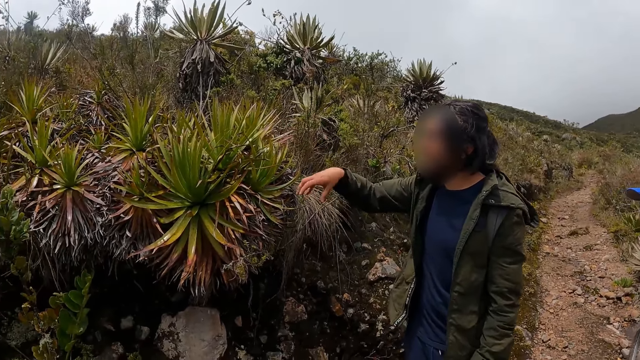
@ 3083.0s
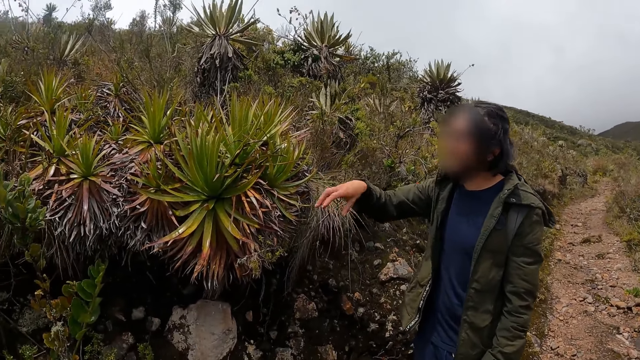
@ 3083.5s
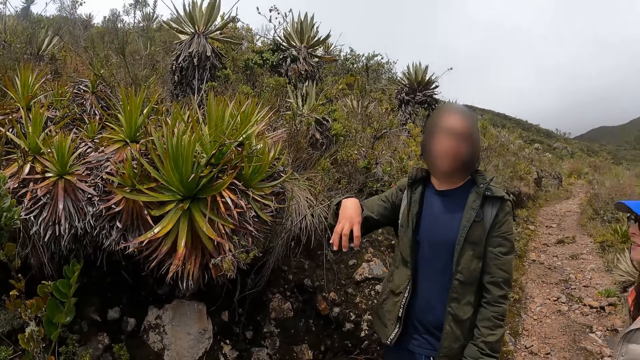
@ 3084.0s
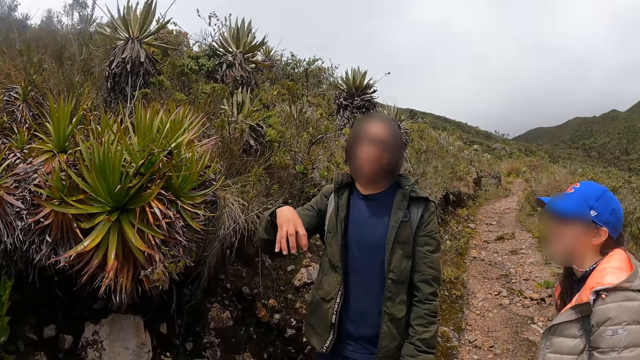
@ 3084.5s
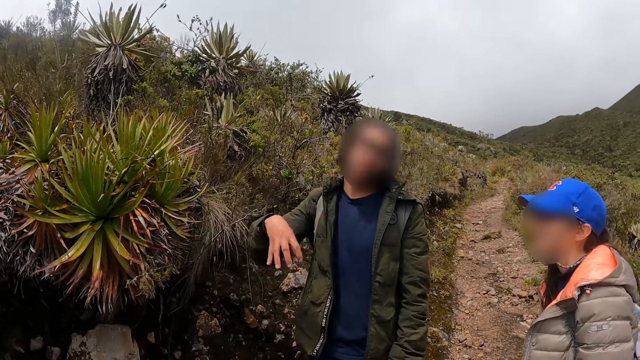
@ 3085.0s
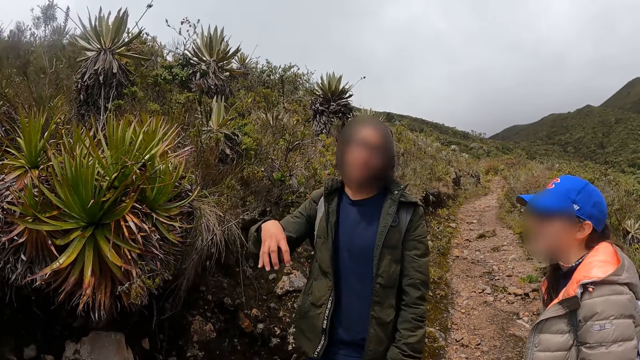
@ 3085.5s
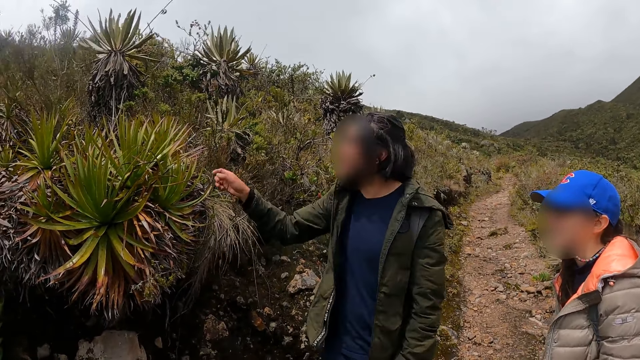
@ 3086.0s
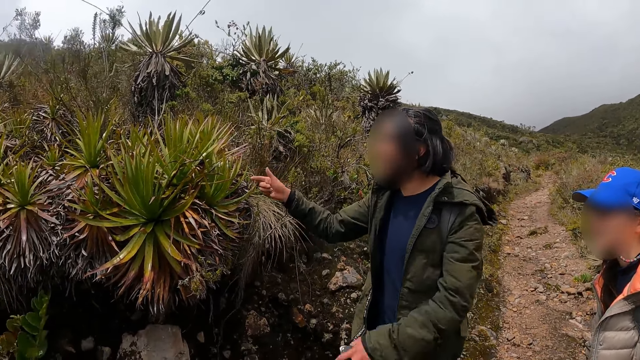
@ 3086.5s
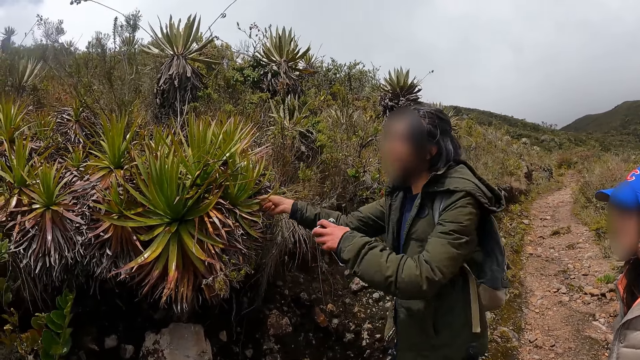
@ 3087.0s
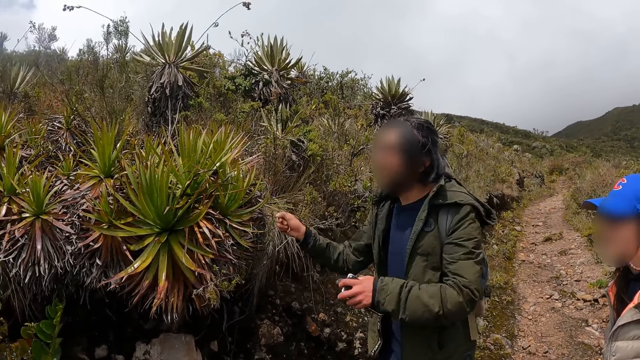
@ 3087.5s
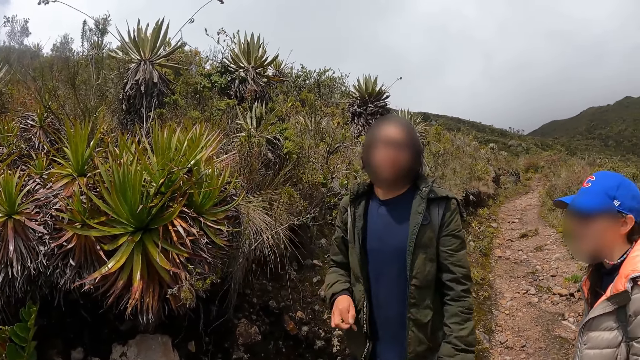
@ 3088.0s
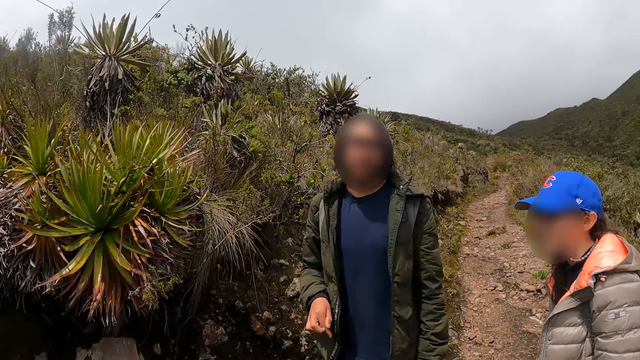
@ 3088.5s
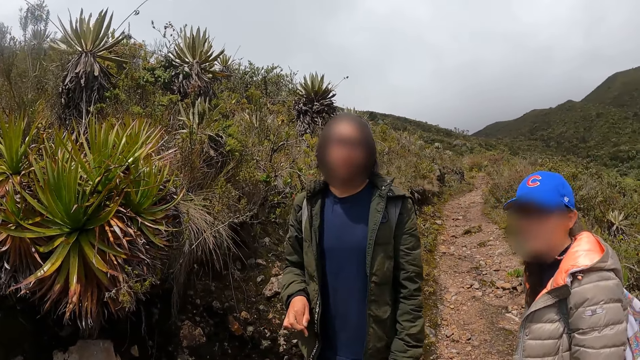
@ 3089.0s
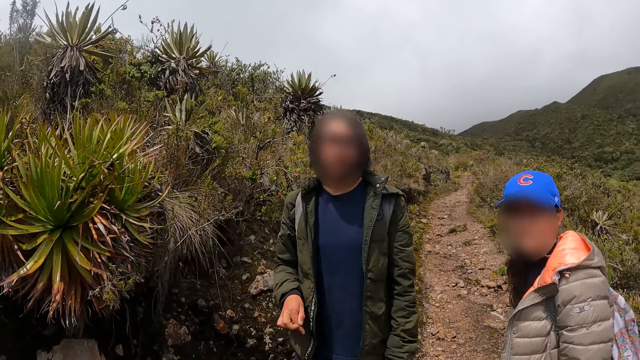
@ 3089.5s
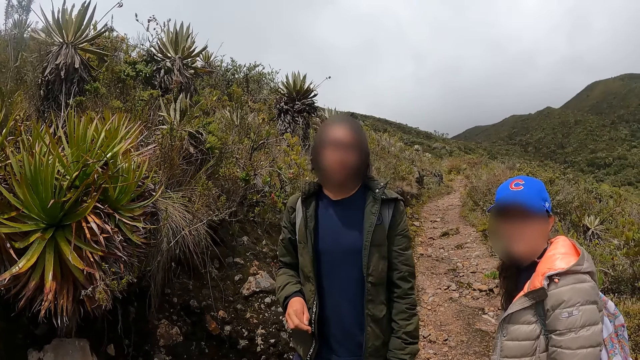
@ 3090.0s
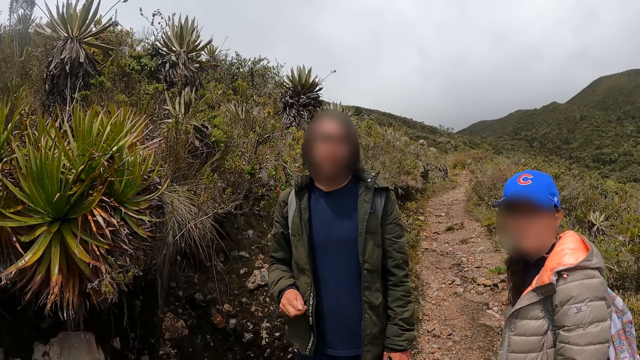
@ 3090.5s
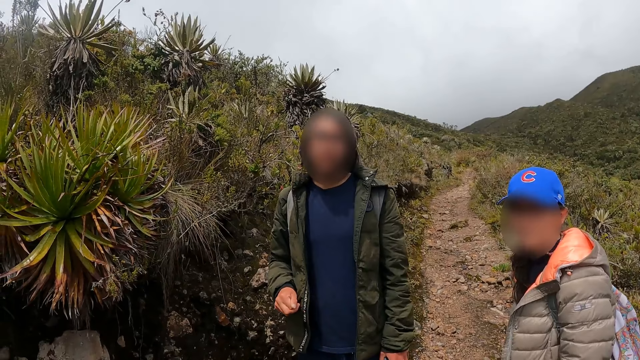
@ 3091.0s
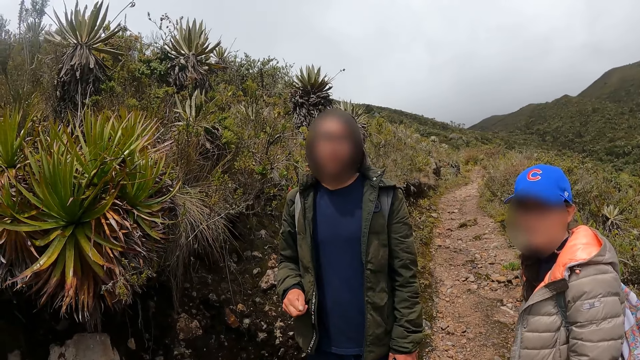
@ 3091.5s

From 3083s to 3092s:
The camera wearer looks around. A person talks about the sisal plant. The person touches the sisal plant. The person removes a hand from the sisal plant.

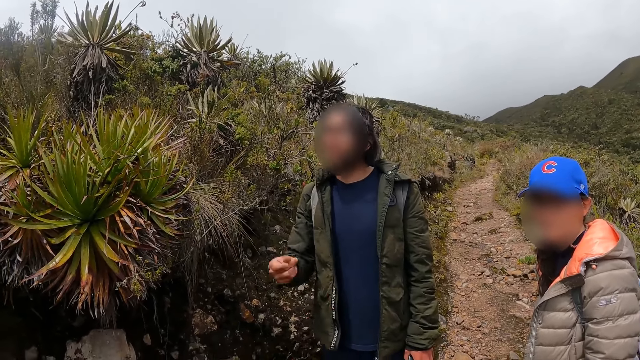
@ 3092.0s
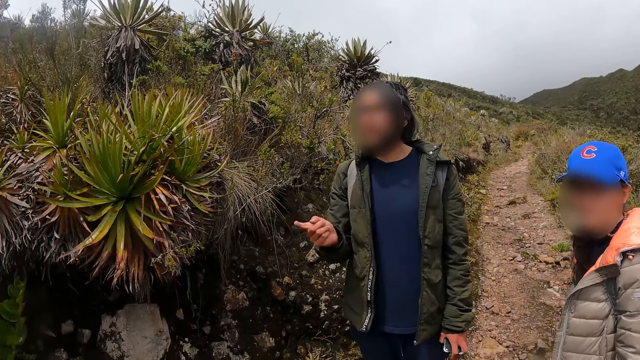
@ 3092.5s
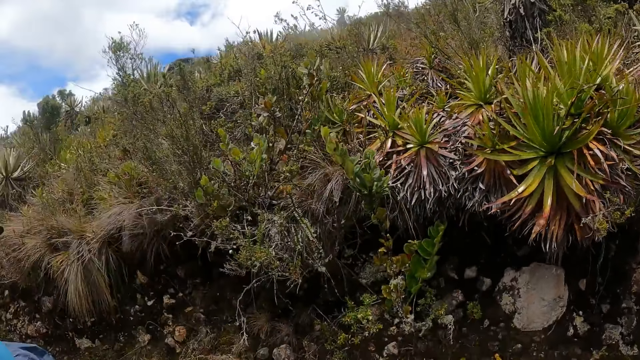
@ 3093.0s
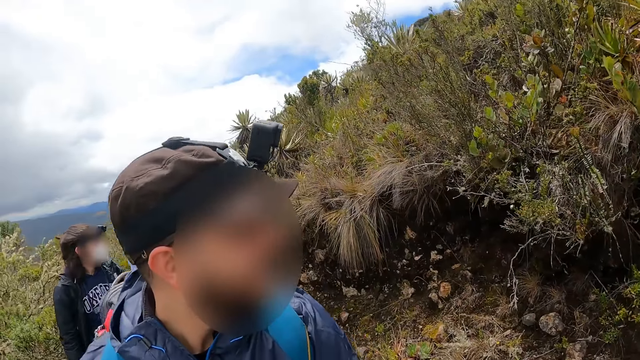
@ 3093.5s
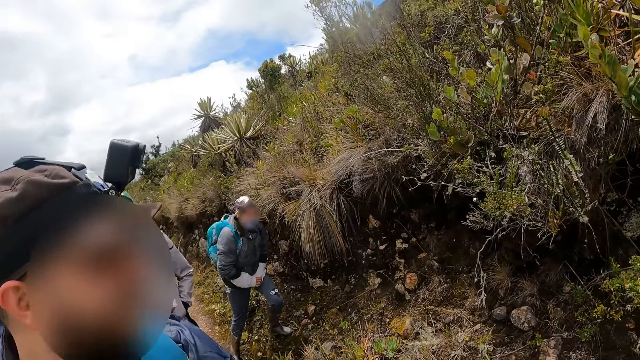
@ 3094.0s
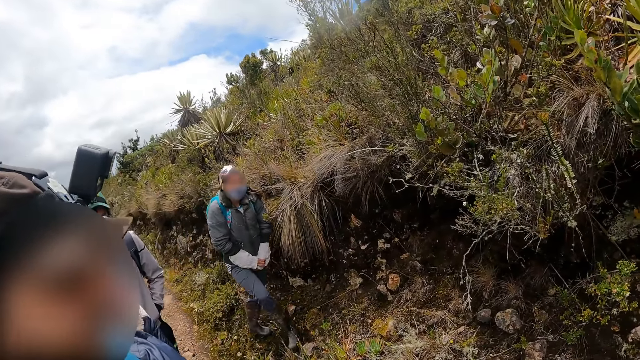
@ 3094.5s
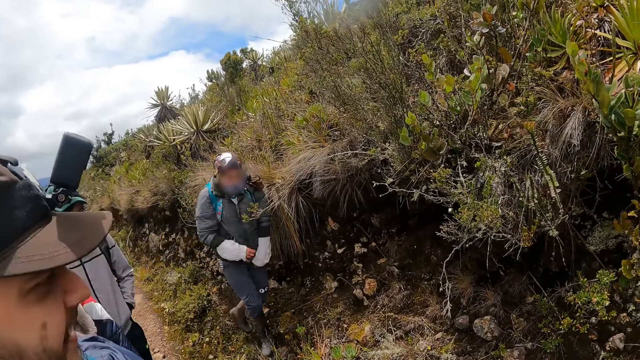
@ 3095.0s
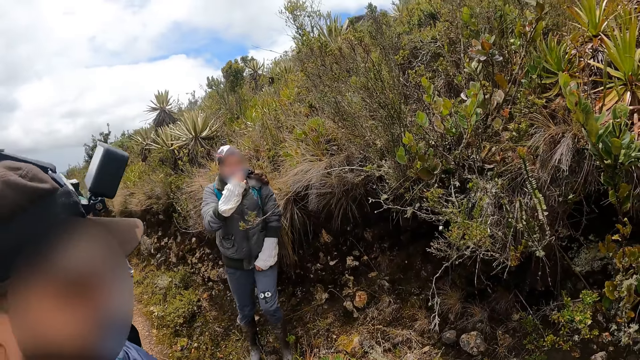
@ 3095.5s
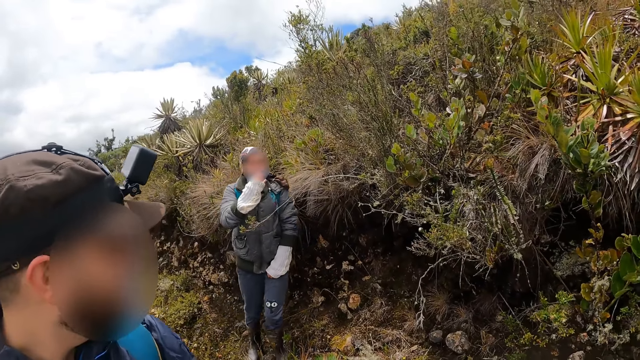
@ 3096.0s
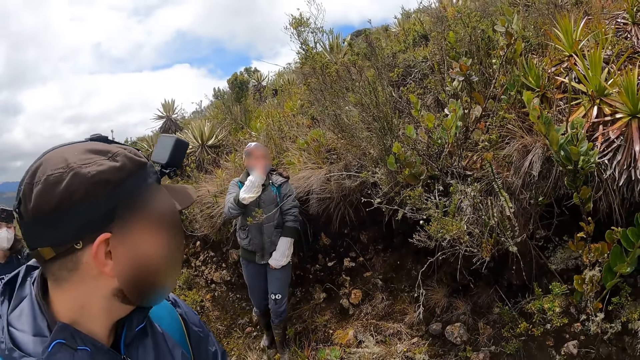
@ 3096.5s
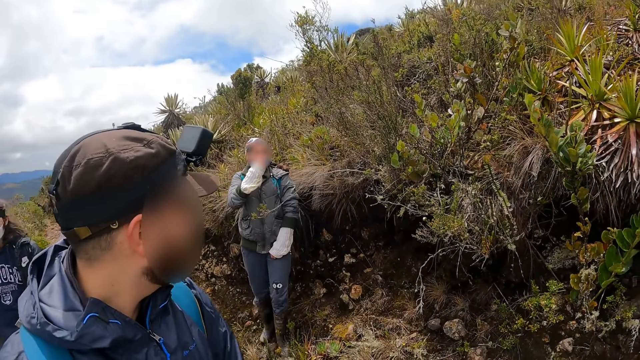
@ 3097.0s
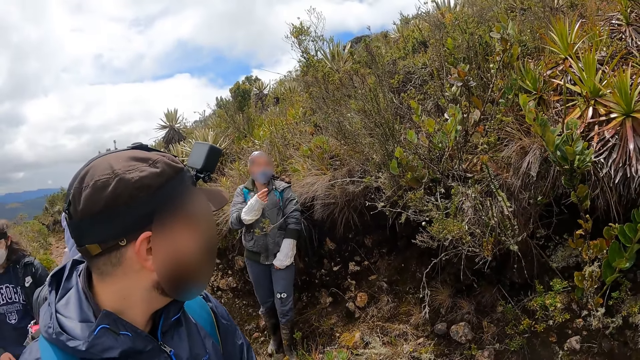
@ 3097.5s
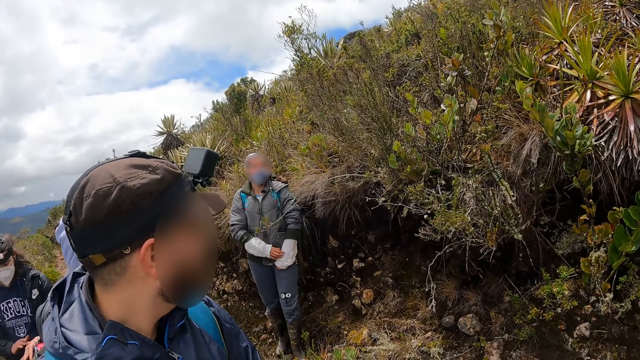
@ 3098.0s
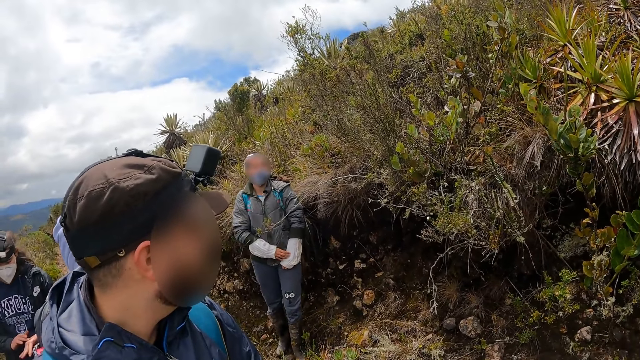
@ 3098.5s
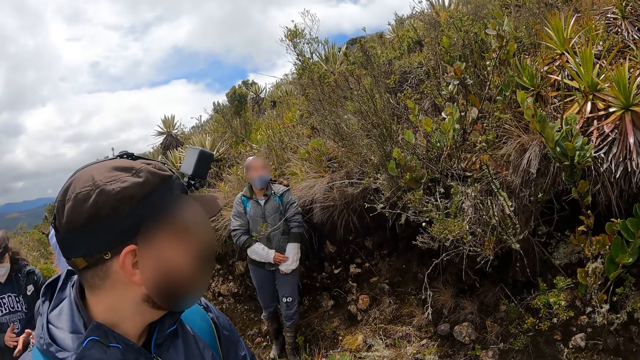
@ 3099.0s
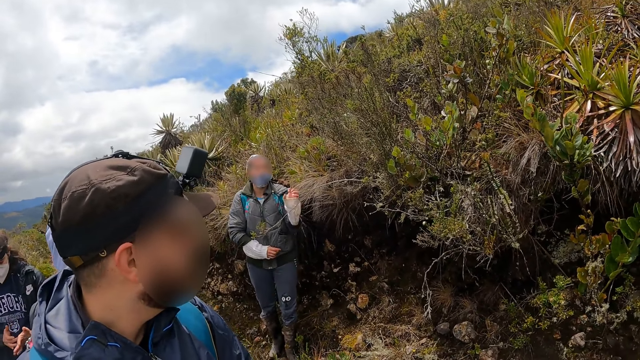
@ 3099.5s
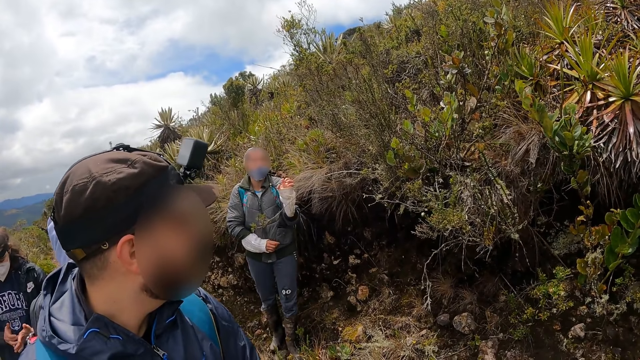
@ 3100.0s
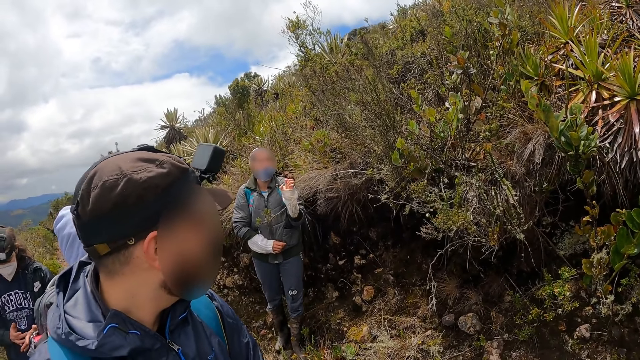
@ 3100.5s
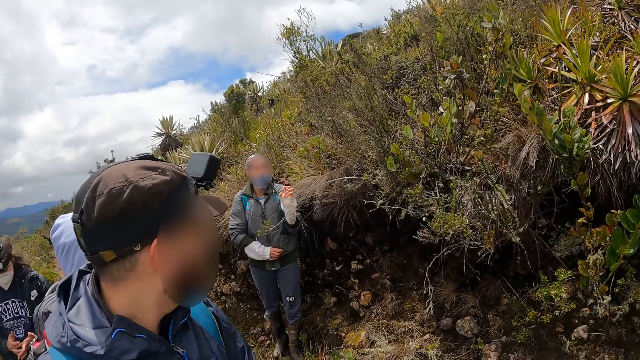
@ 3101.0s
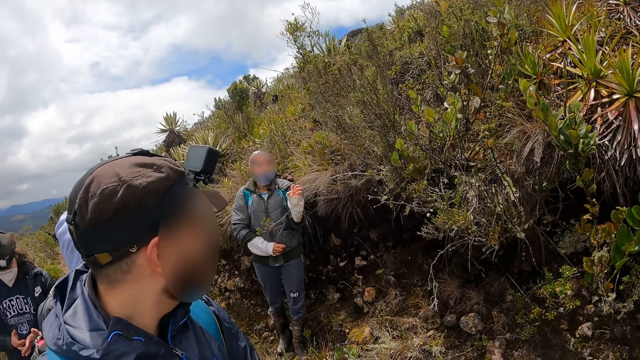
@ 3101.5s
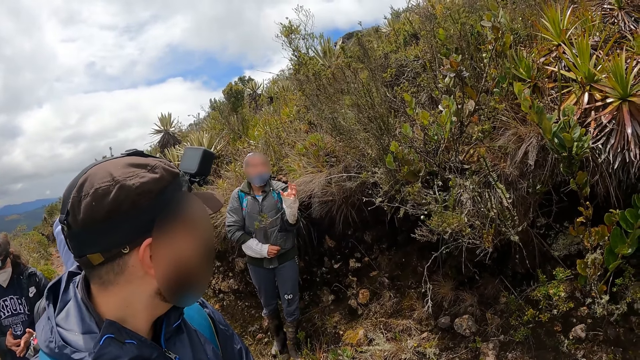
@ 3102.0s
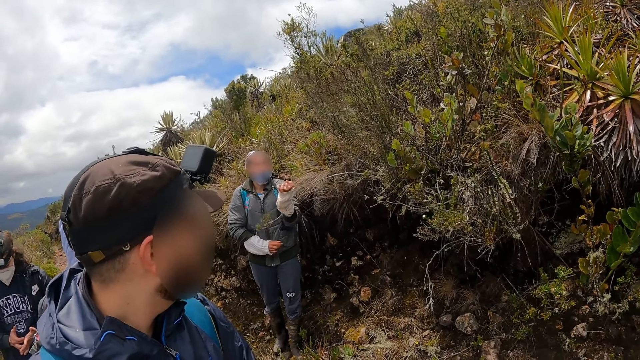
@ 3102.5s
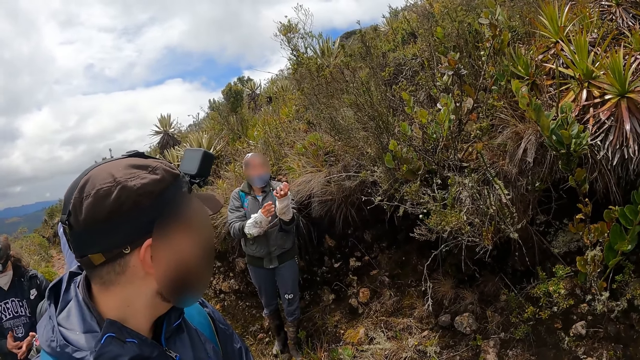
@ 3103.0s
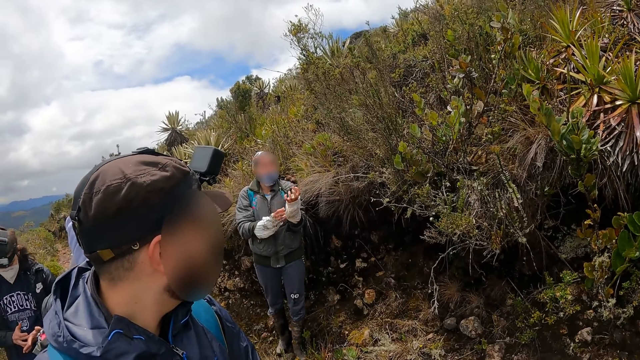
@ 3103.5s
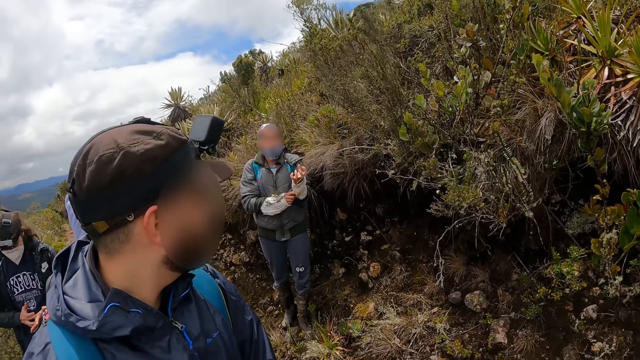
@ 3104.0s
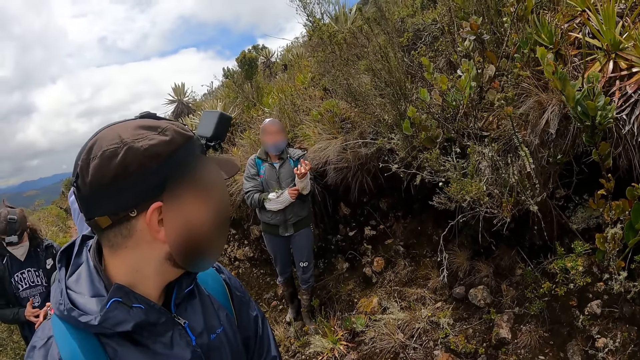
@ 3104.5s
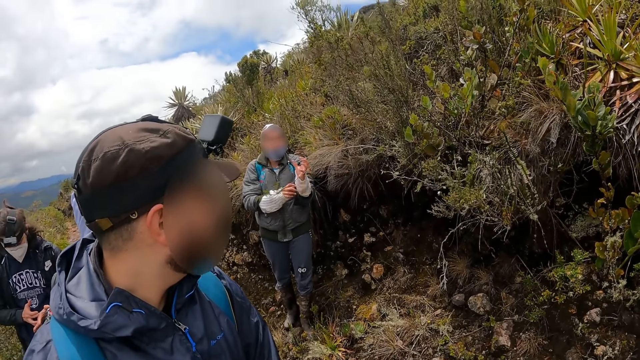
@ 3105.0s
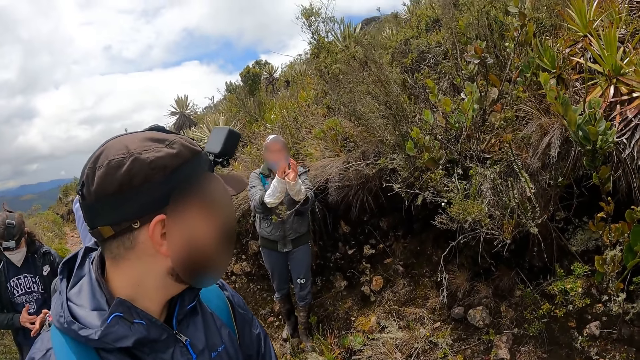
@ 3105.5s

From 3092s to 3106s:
A person points at the plant. The camera wearer looks around. Another person takes a hike, adjusts a face mask, and lowers a hand. A woman interacts with the group of people. The other person touches a plant and gestures.
